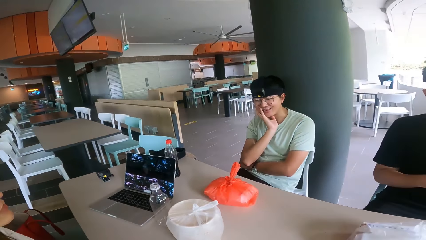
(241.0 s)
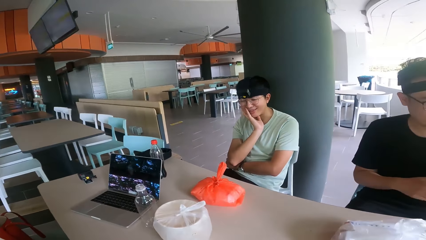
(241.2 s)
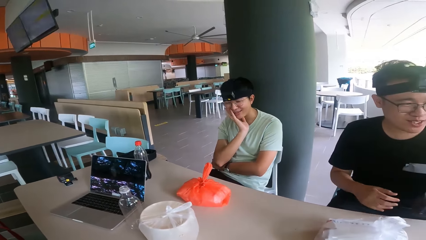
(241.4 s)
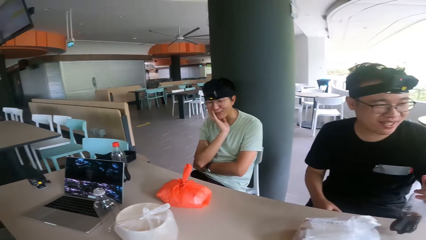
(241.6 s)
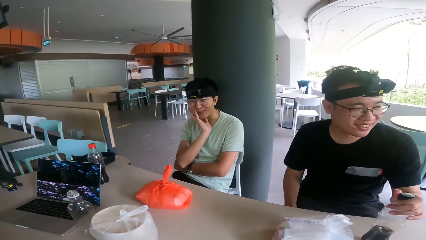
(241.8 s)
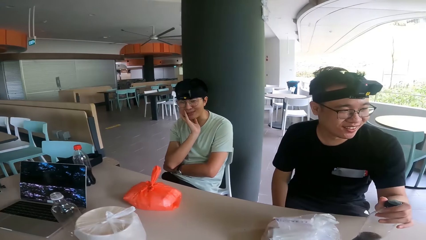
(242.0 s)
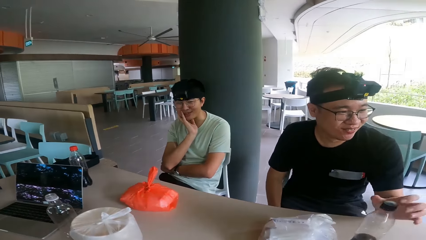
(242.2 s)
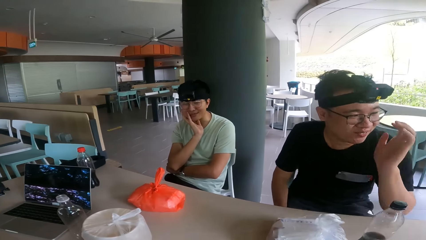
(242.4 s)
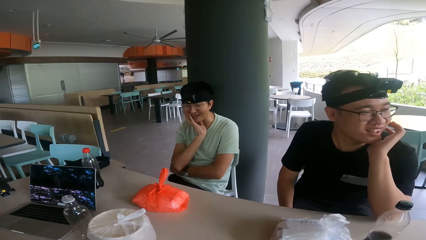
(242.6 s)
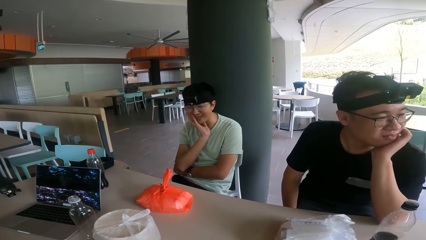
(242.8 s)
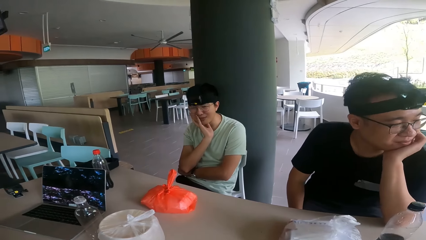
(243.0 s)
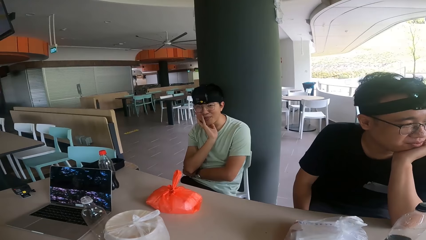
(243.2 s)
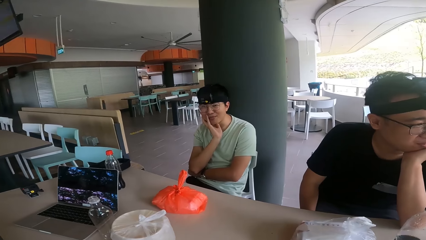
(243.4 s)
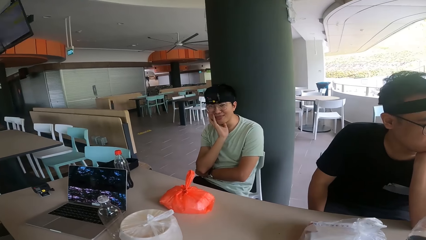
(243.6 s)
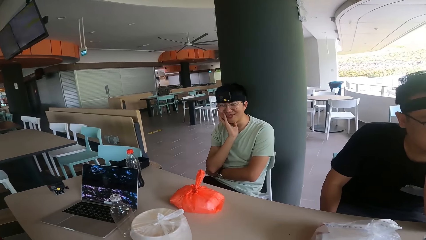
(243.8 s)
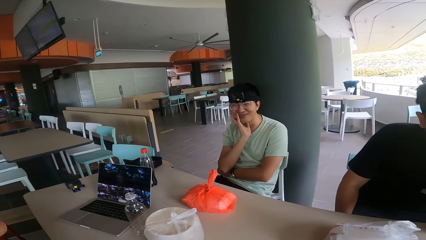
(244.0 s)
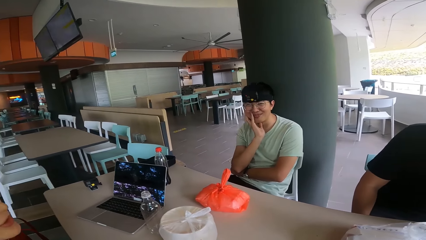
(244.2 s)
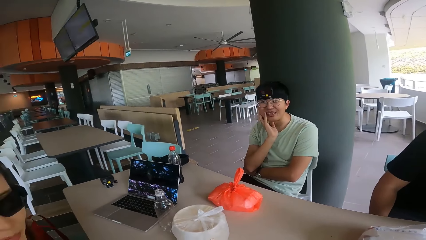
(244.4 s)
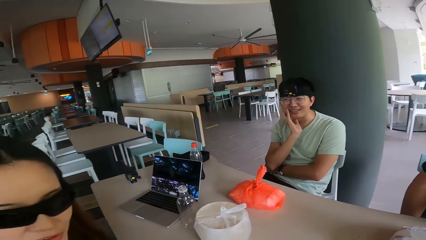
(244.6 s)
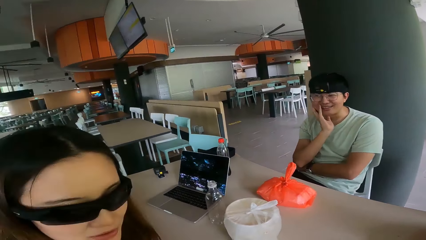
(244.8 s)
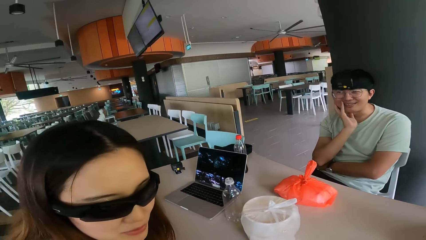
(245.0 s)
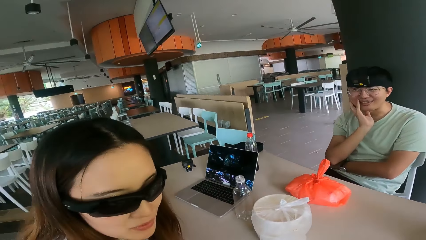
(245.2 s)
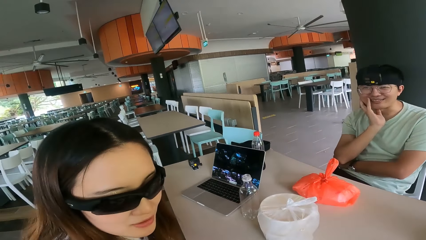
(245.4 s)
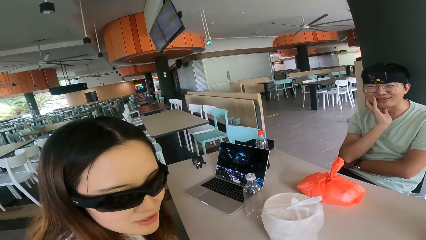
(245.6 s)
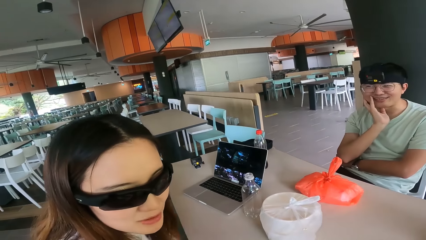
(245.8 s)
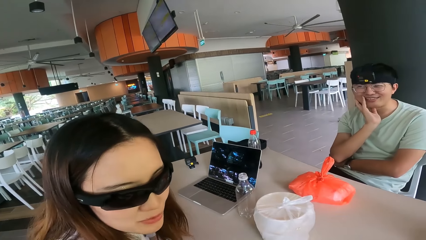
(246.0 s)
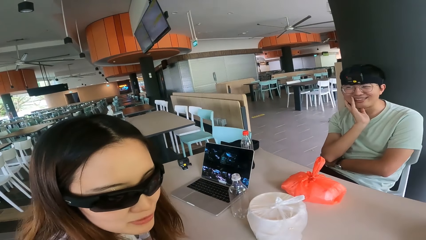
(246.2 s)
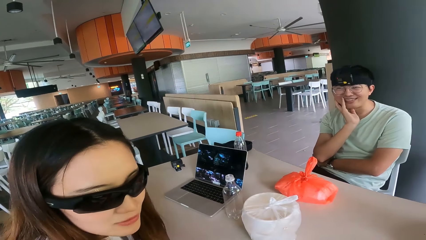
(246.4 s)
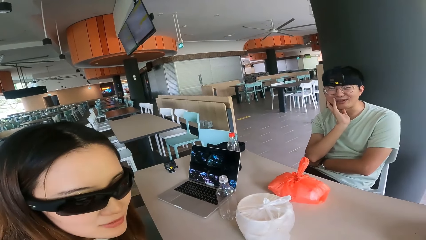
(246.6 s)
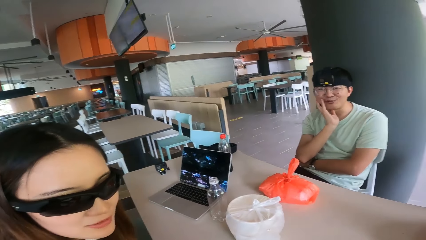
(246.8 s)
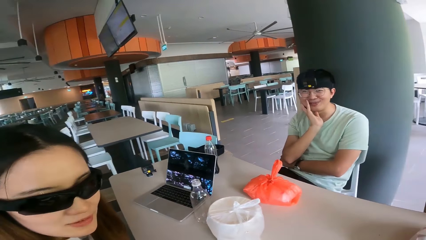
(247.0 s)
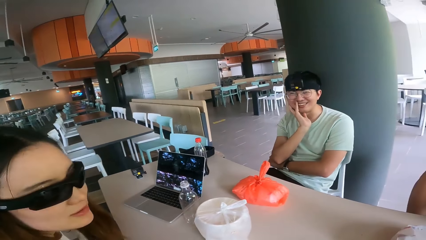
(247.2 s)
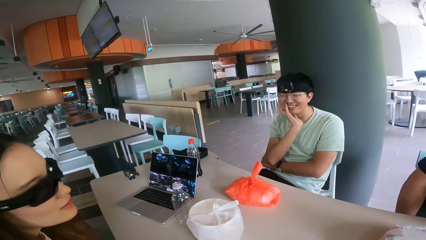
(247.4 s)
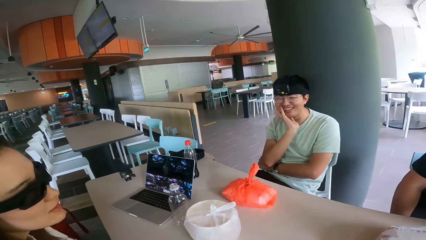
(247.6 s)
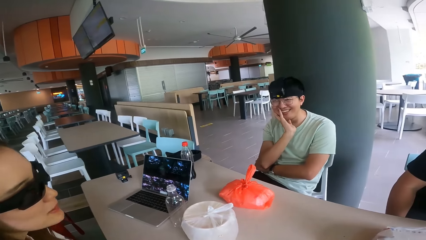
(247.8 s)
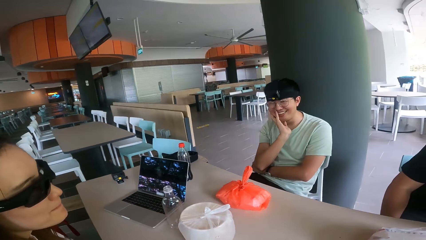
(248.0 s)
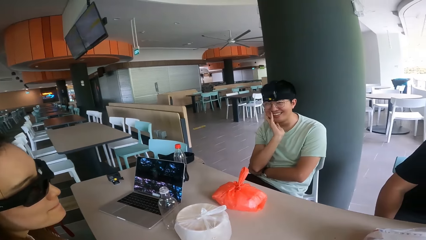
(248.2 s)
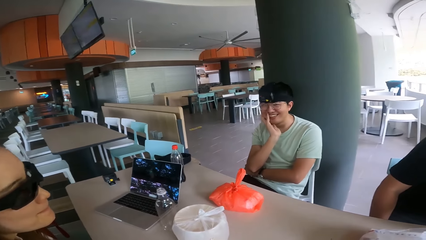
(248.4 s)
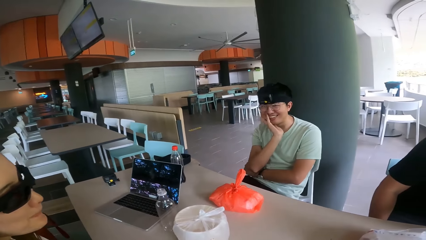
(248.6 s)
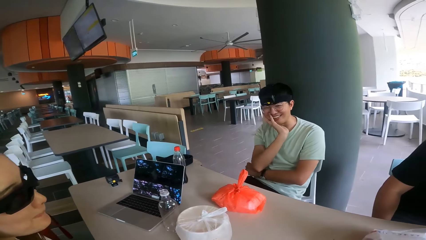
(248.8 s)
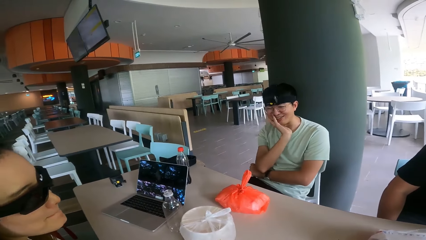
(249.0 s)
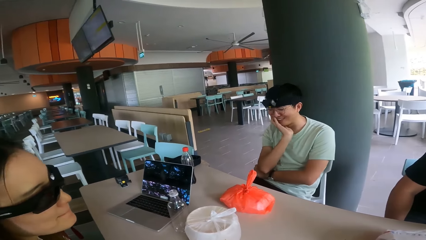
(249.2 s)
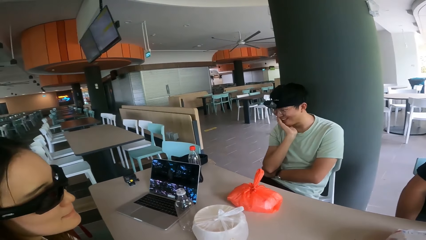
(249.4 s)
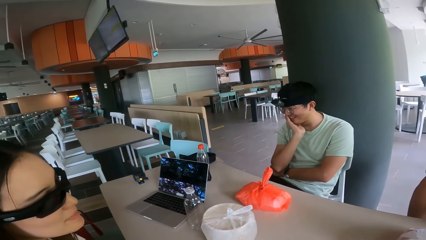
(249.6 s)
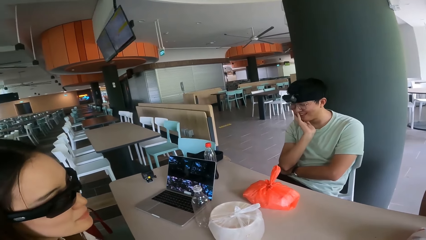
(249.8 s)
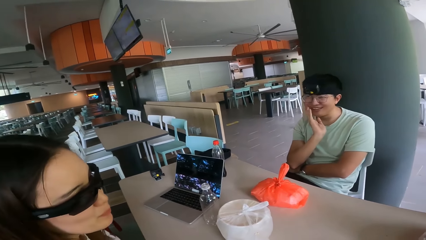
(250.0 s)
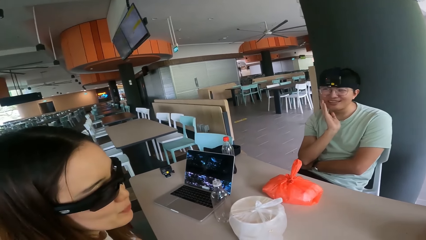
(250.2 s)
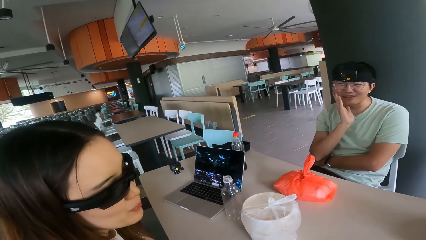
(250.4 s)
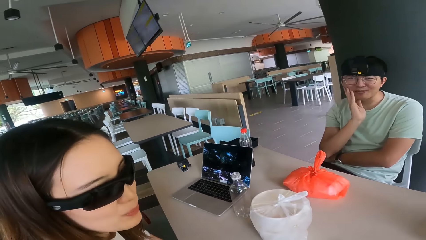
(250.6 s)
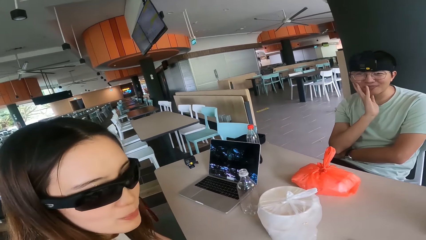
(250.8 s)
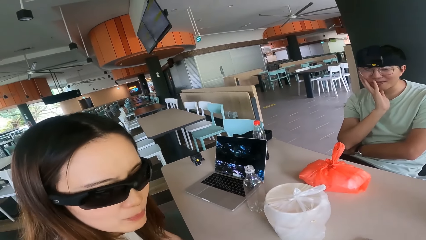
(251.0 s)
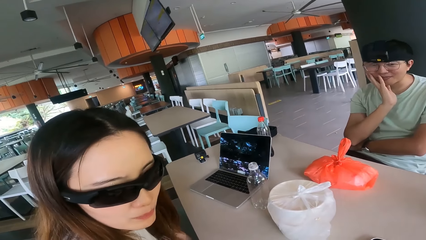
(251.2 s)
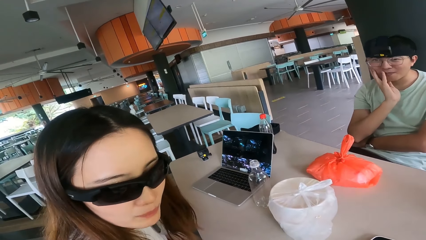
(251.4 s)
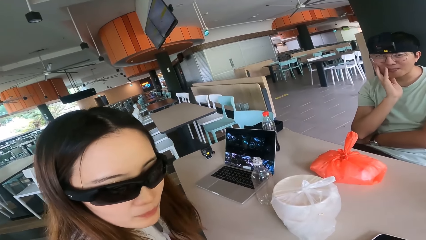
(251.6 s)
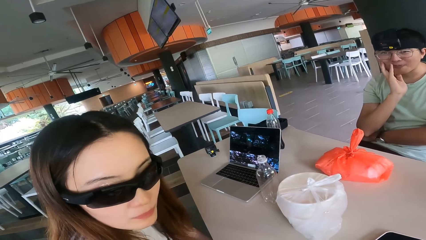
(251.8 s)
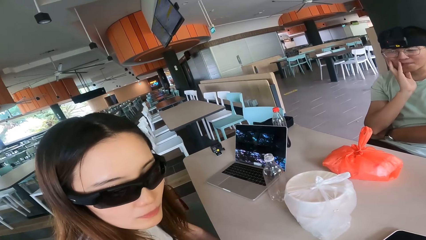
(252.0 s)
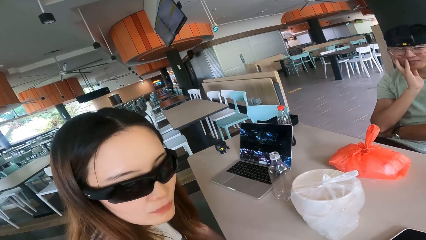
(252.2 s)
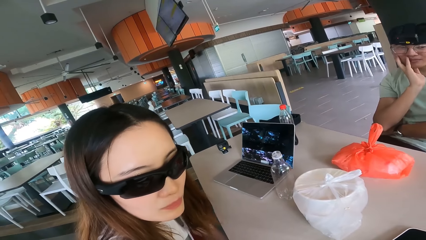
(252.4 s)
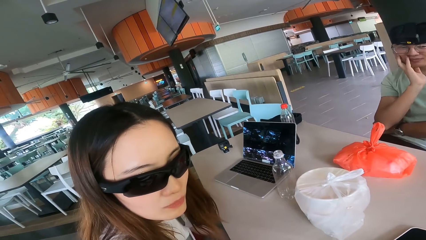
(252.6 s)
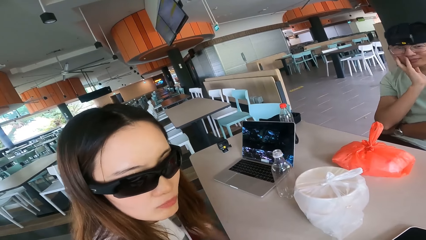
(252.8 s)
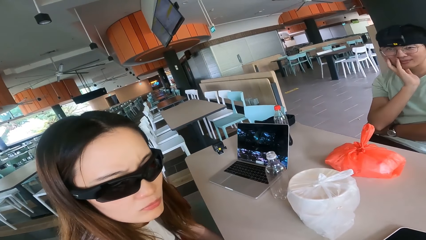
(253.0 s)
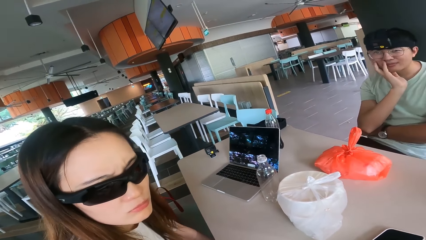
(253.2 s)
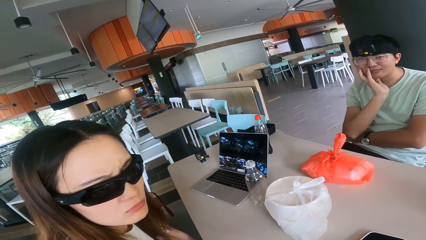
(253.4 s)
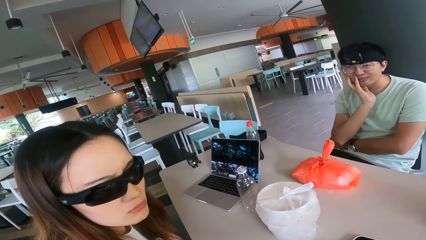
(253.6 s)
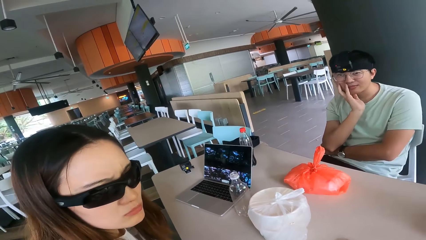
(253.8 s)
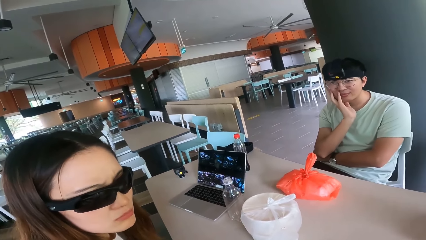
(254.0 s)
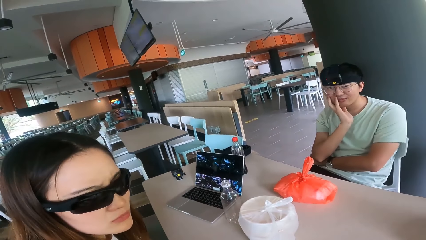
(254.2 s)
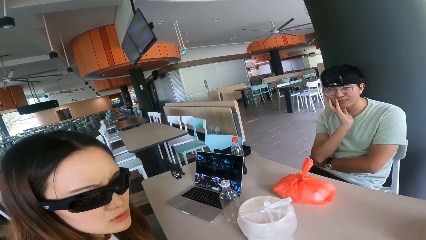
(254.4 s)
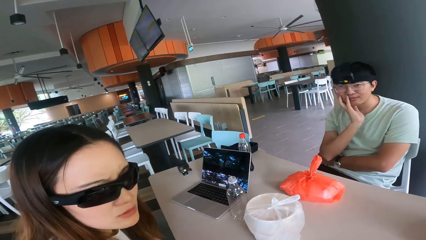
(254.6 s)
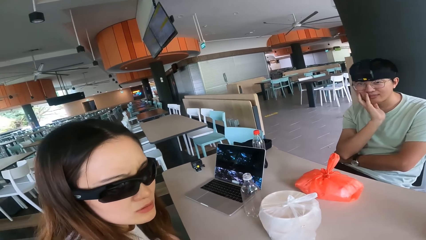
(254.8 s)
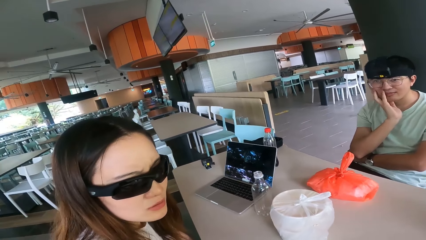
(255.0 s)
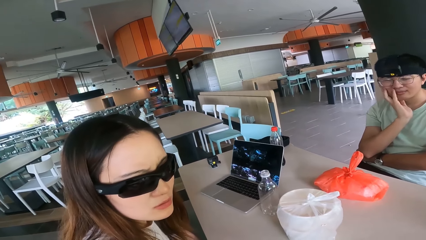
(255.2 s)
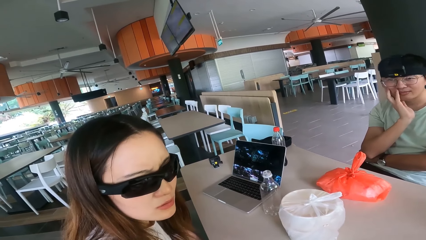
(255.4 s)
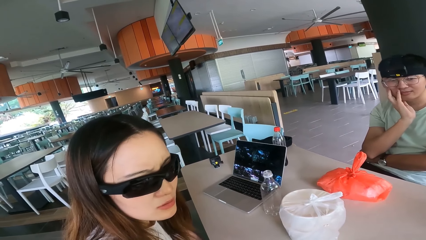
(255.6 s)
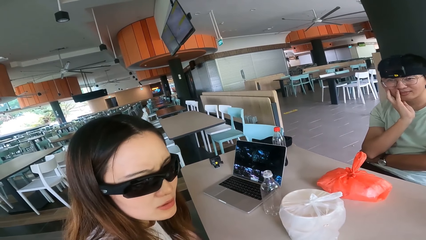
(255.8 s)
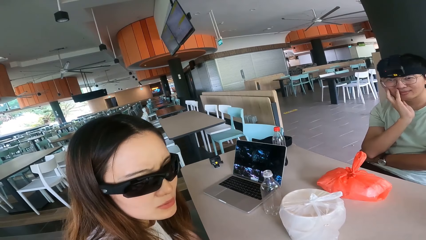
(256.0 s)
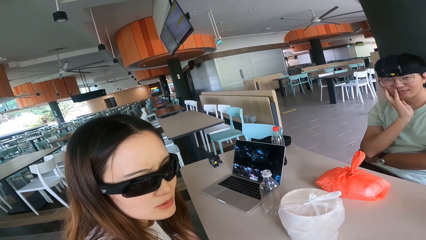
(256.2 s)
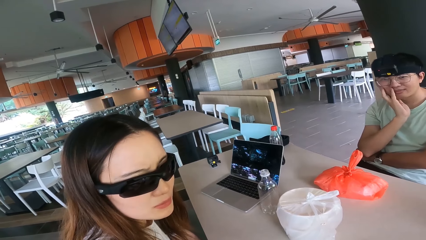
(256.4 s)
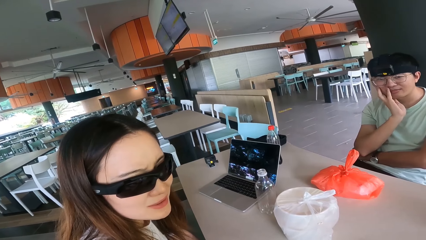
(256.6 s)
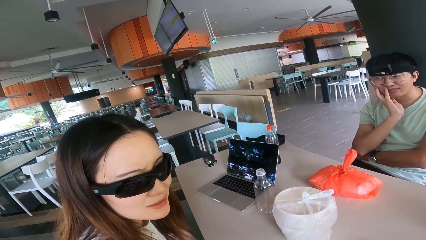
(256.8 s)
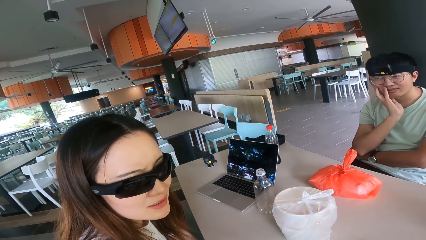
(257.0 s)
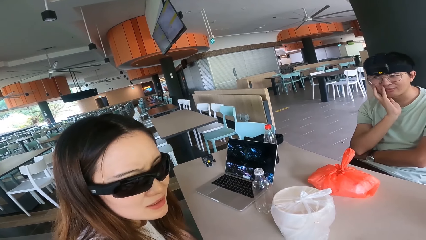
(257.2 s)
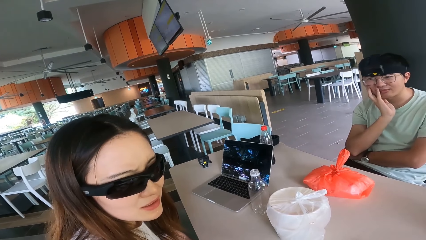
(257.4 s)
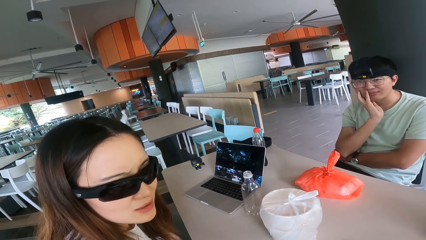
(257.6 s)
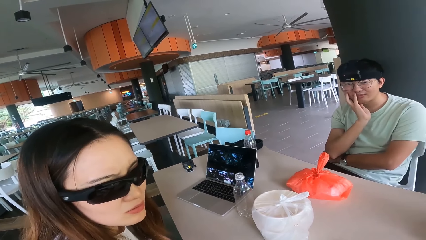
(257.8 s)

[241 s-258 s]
A man puts the bottle on the table. The man puts his hand on his face. A person looks at the camera wearer. A woman converses. Another man laughs. The camera wearer converses. The woman converses.
